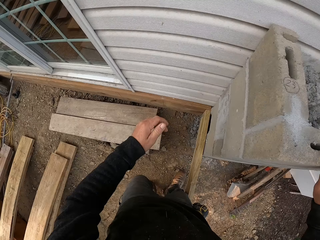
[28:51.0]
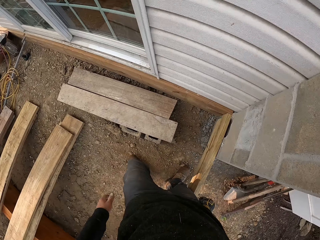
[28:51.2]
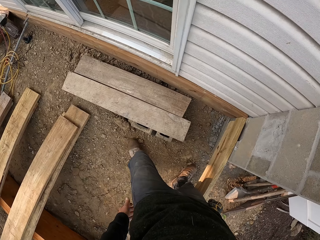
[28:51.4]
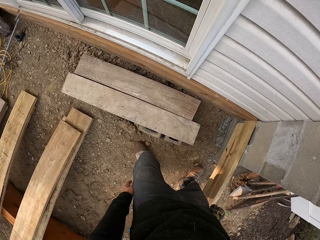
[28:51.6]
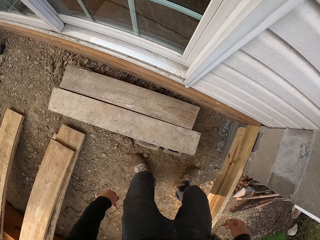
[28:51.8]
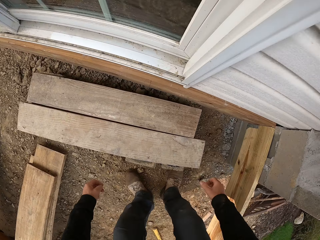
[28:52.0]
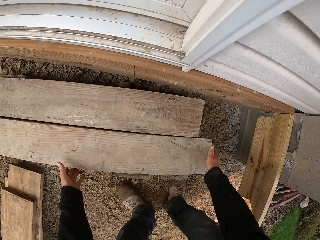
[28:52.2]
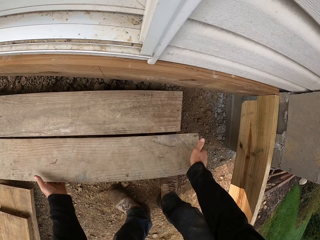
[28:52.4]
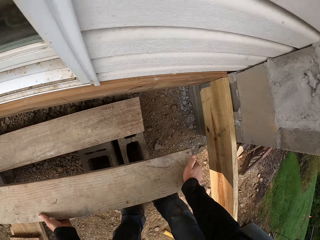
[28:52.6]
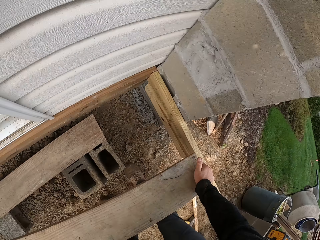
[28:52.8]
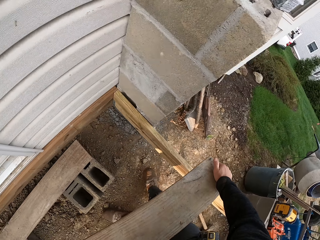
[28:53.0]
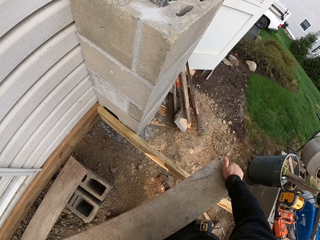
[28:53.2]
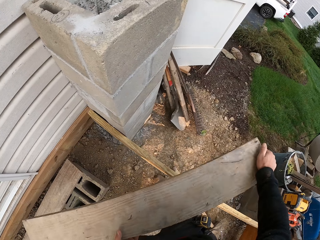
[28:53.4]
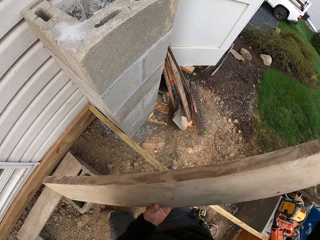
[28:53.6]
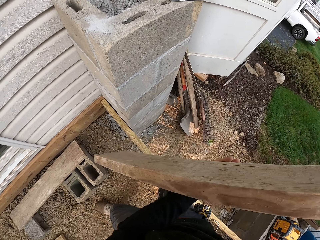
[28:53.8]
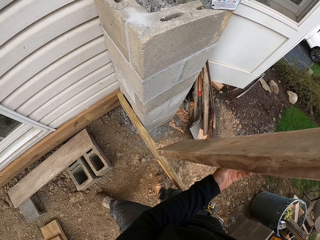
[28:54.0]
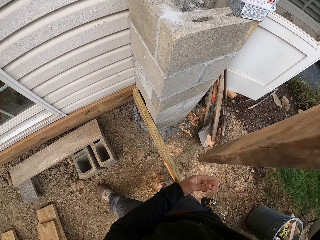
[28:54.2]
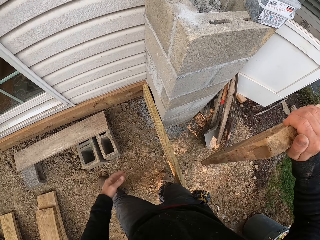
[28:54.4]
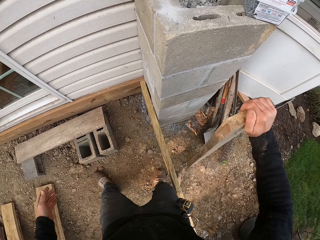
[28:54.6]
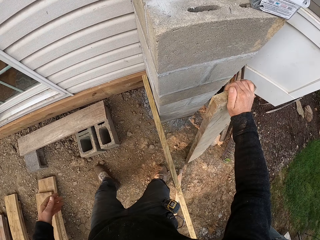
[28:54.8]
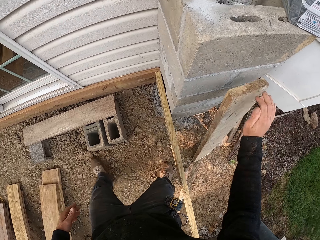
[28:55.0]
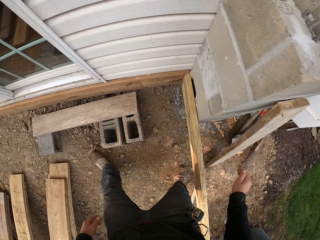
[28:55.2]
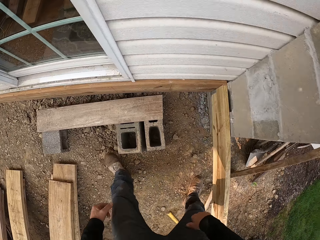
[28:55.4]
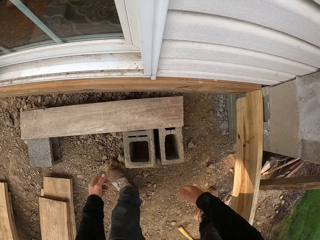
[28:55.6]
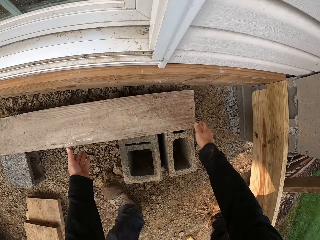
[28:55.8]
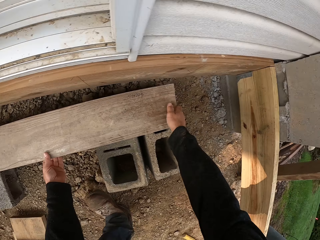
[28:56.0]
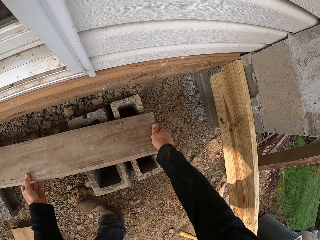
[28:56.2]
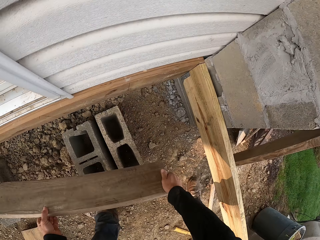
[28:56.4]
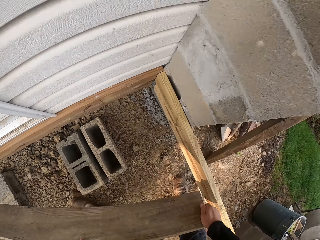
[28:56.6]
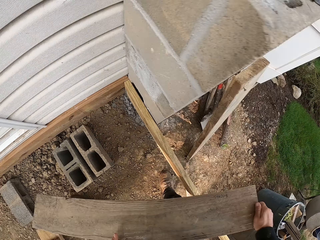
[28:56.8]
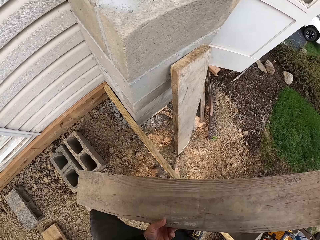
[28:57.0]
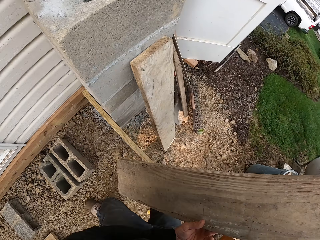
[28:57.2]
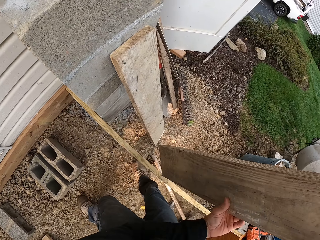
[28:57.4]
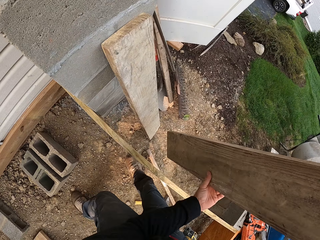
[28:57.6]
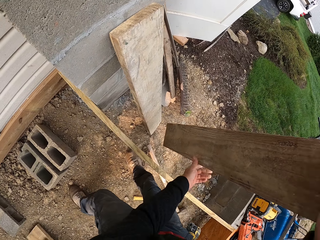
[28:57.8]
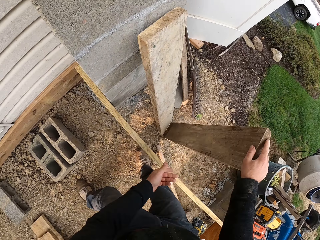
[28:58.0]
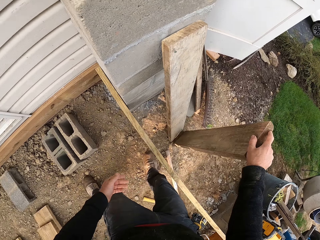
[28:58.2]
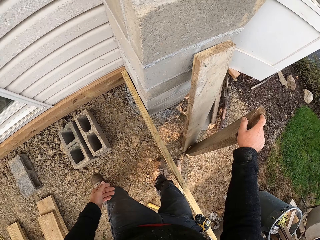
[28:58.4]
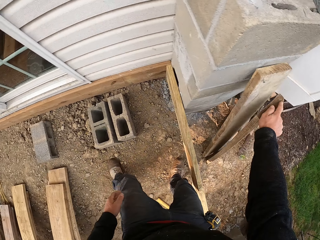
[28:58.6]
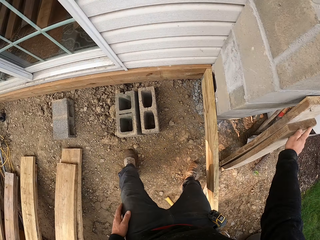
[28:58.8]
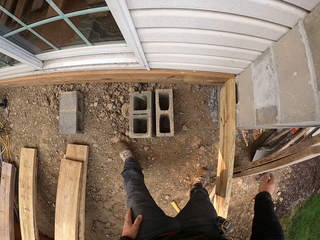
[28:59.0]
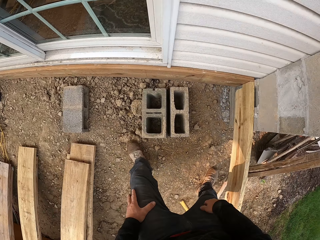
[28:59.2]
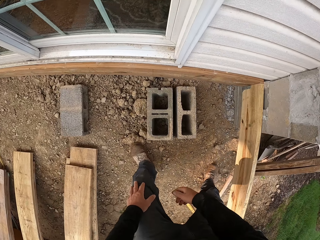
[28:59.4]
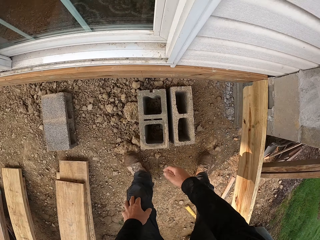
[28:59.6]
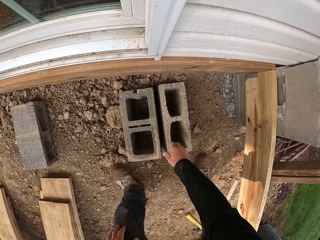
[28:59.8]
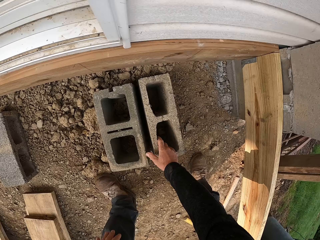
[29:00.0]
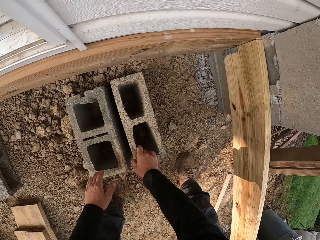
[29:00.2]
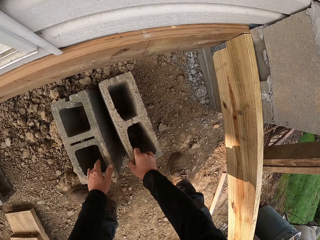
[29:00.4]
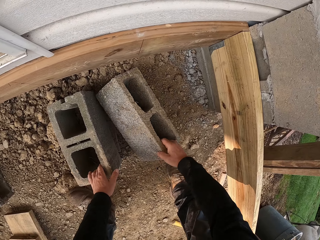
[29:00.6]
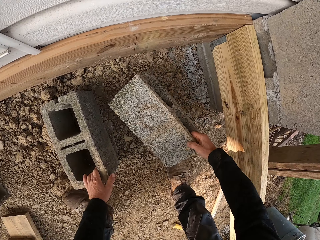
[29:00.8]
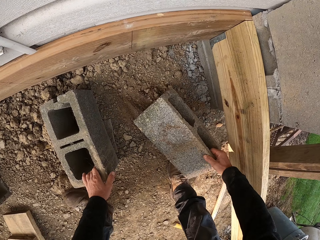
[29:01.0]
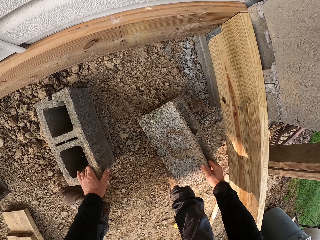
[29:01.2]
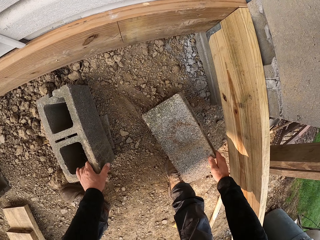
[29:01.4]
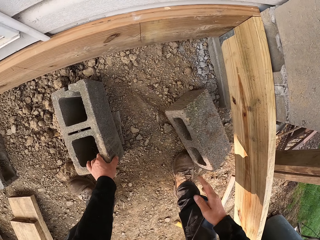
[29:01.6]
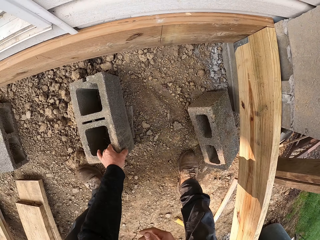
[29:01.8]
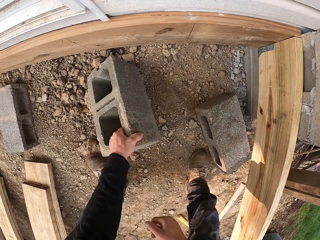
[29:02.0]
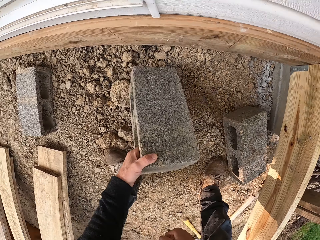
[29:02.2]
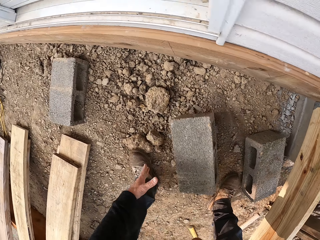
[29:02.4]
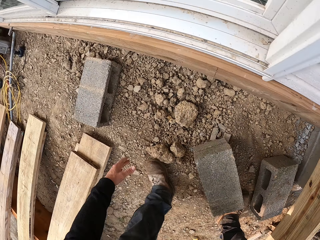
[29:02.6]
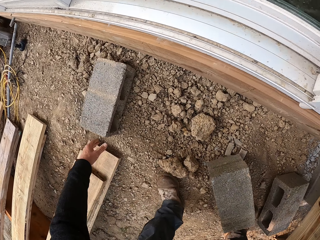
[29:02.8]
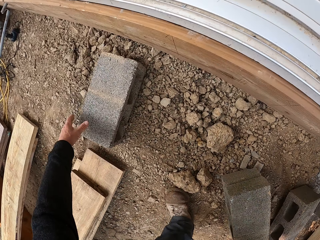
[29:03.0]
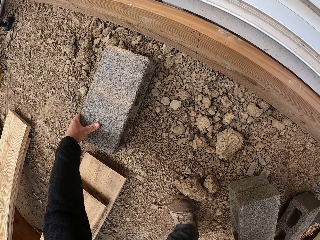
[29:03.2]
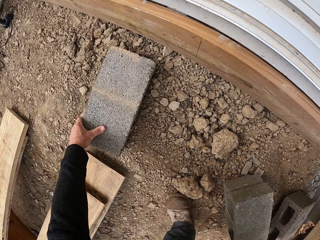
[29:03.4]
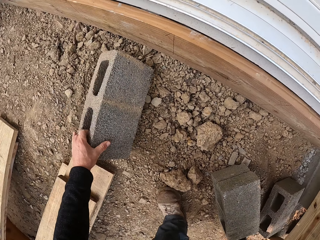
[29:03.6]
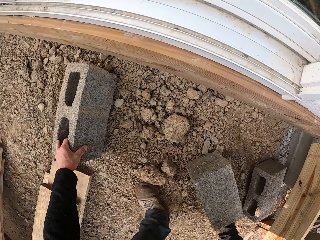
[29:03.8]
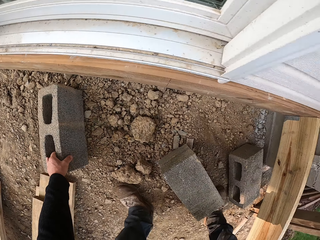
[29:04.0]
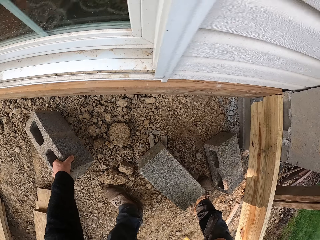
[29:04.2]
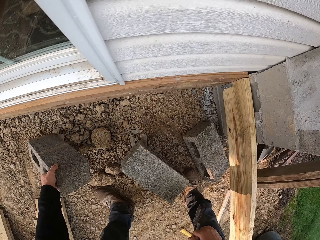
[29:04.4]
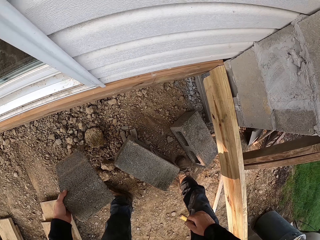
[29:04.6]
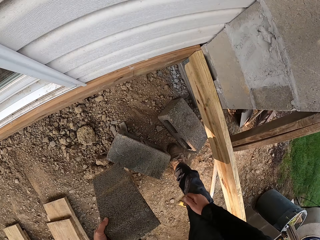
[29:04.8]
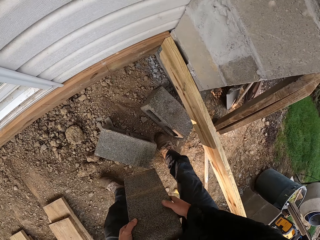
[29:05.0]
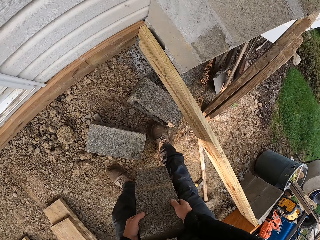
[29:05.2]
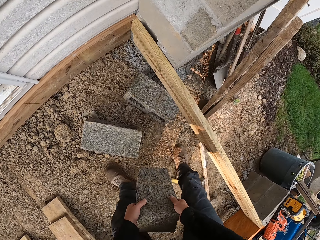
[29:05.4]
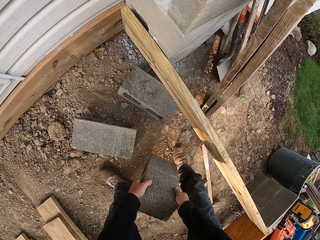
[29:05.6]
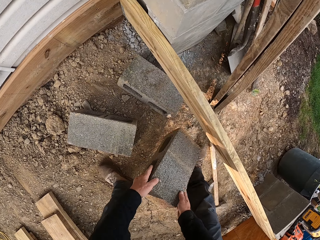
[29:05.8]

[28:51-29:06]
The camera wearer picks a wood piece. They put the wood piece next to the wall on the stone pillar. They pick a wood piece again. They put the wood piece next to the wall on the stone pillar again. They adjust a brick on the ground. They pick stone bricks and drop the stone brick. They adjust the brick on the ground again. They pick the stone brick. They adjust the brick on the ground again.

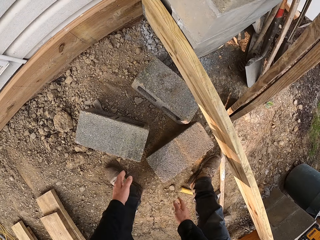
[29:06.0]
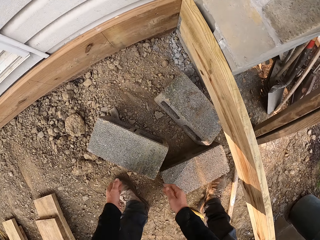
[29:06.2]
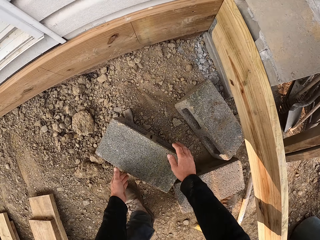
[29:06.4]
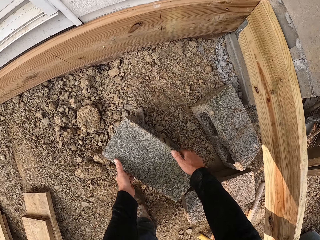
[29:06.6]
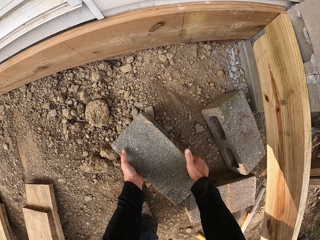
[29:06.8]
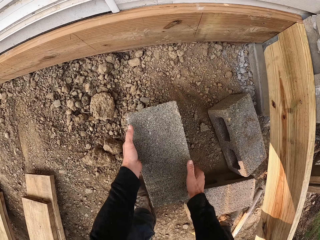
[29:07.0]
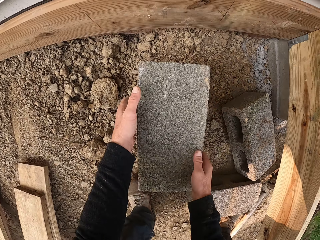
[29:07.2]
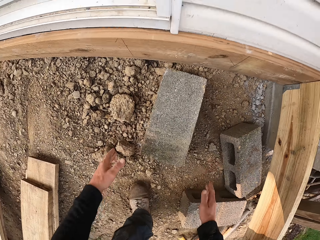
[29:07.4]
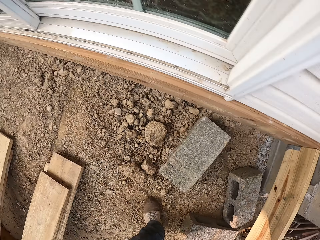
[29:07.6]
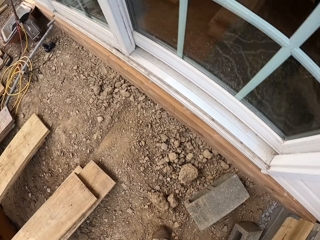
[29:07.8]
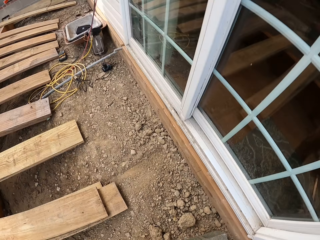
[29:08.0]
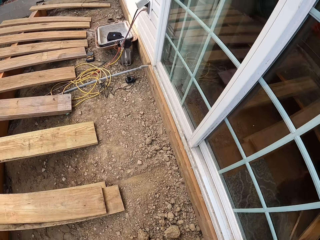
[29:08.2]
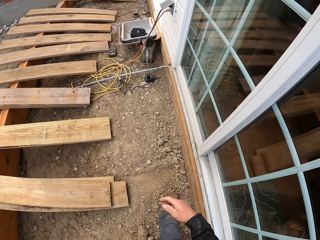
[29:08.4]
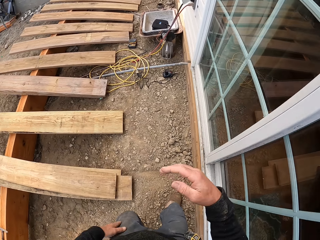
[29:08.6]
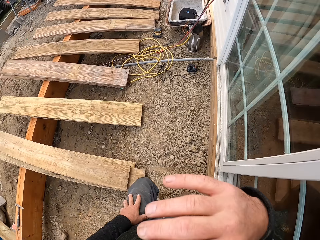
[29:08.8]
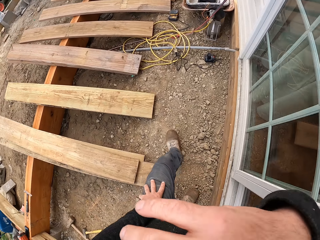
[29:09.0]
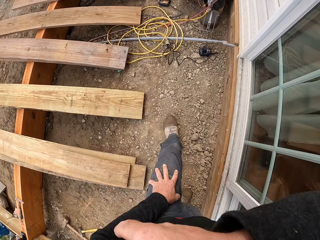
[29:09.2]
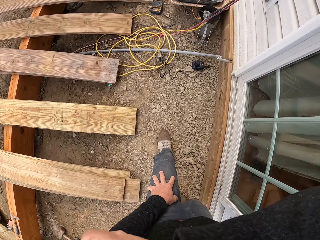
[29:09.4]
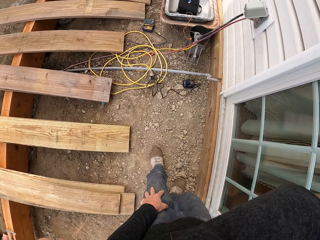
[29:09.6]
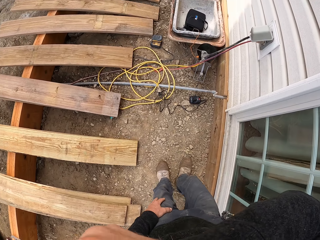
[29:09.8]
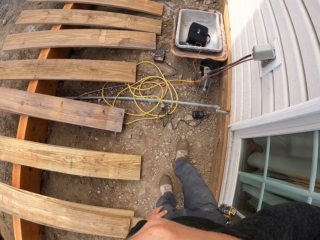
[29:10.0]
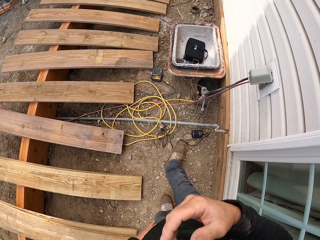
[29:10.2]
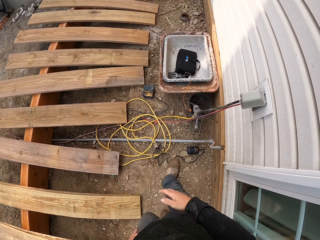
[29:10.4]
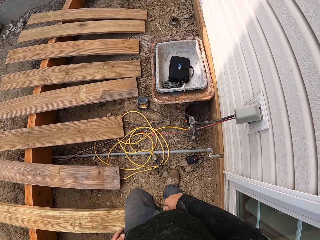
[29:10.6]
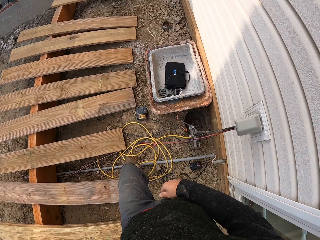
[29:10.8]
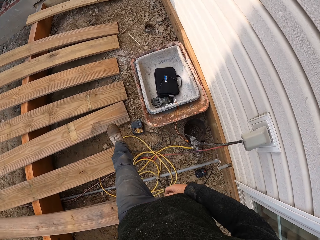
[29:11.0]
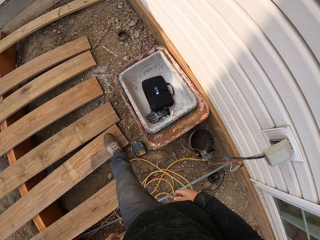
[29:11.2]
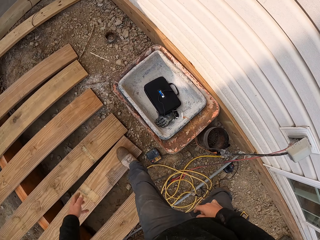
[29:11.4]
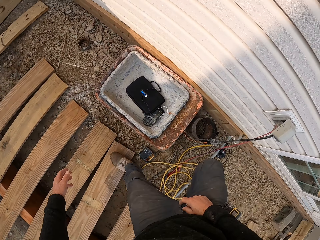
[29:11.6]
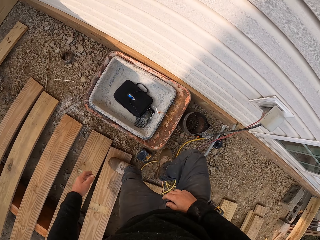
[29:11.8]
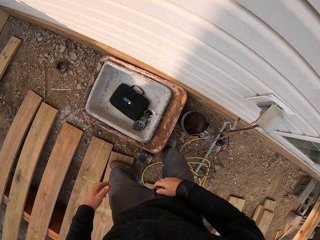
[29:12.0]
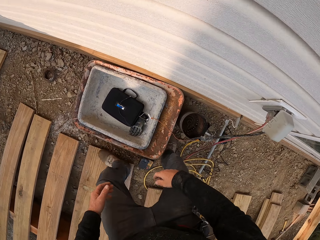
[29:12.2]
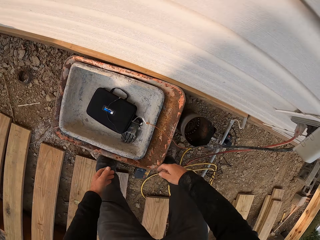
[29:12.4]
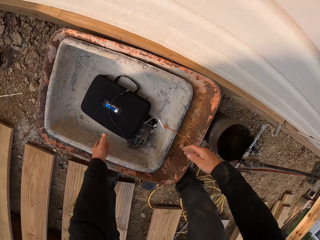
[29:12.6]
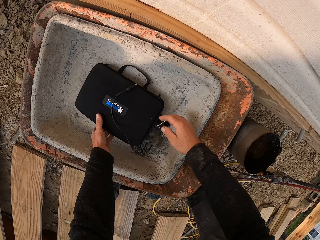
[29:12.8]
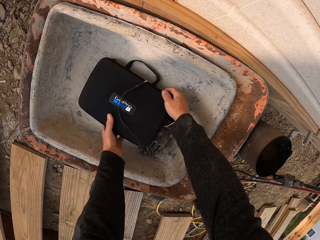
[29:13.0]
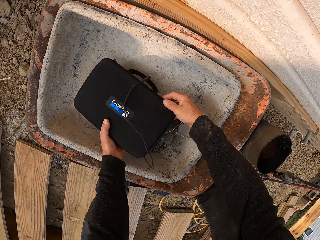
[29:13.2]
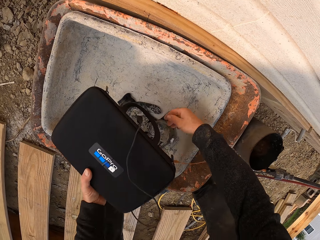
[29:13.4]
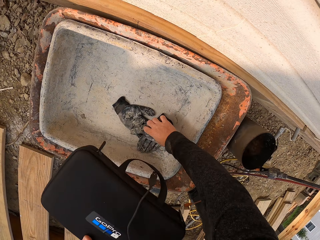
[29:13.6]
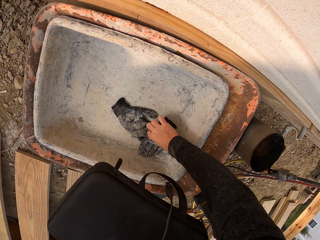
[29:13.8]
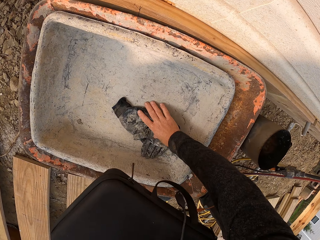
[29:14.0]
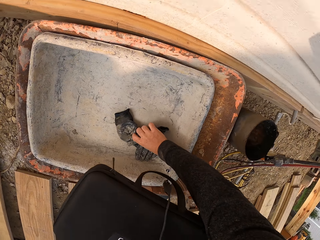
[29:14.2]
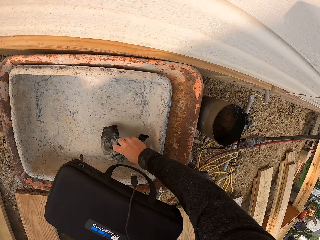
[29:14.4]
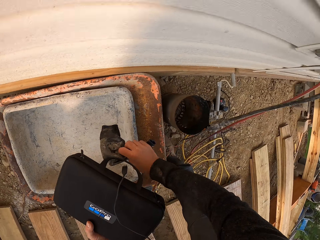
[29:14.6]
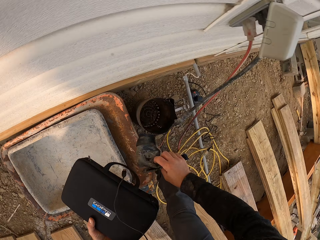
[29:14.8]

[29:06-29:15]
The camera wearer drops the stone brick. They adjust a brick on the ground, pick the stone brick and drop the stone brick. They walk around the compound. They wipe their face. They lift a bag. They pick gloves.
